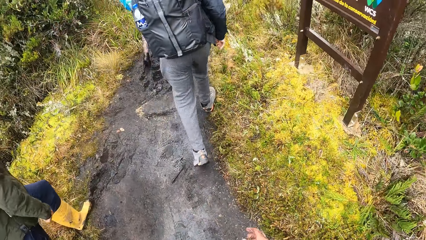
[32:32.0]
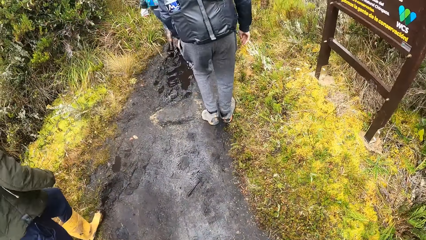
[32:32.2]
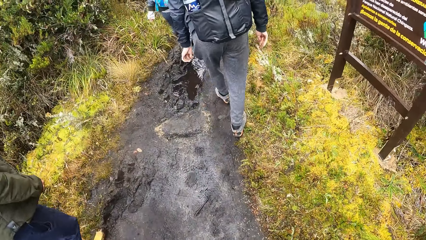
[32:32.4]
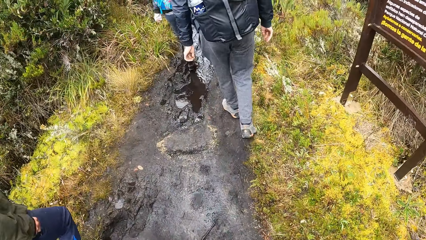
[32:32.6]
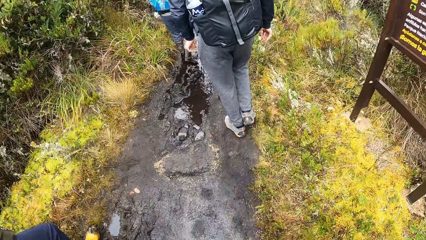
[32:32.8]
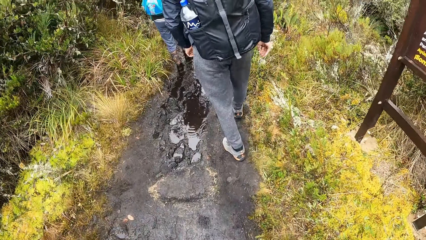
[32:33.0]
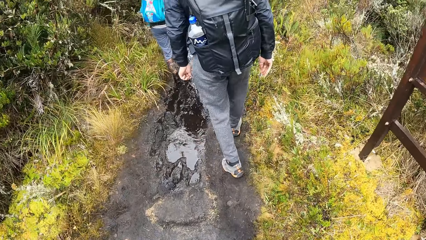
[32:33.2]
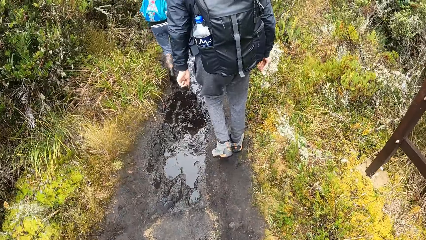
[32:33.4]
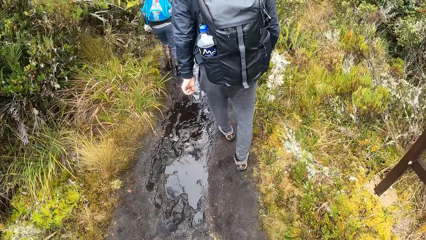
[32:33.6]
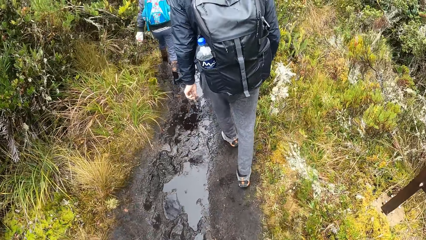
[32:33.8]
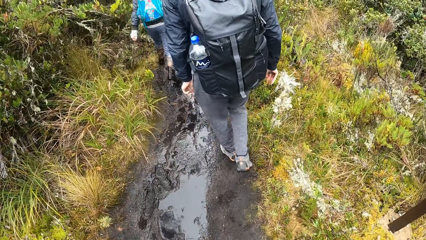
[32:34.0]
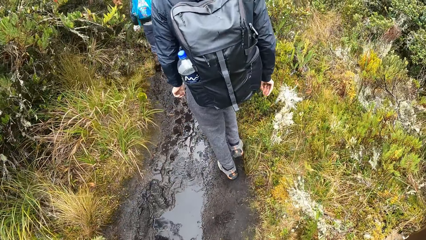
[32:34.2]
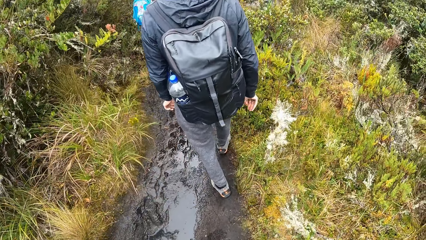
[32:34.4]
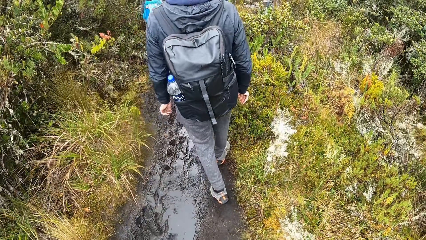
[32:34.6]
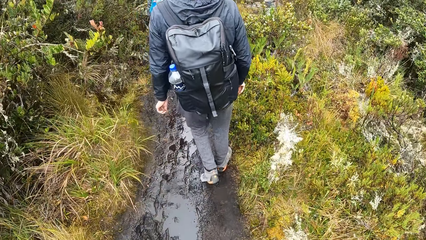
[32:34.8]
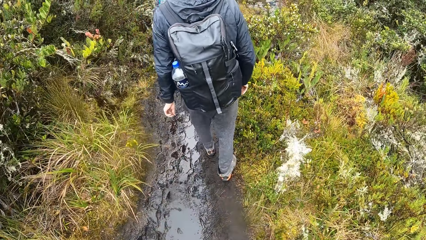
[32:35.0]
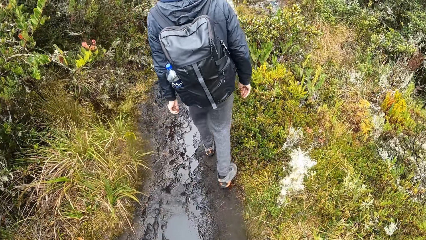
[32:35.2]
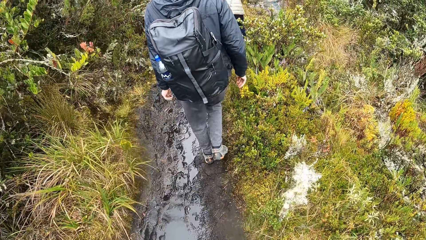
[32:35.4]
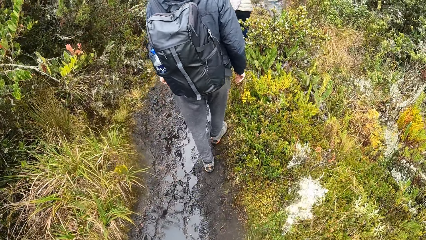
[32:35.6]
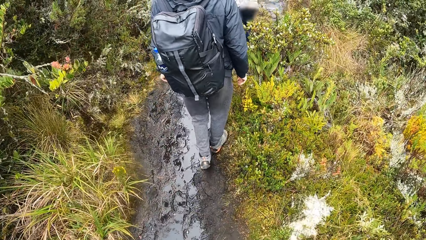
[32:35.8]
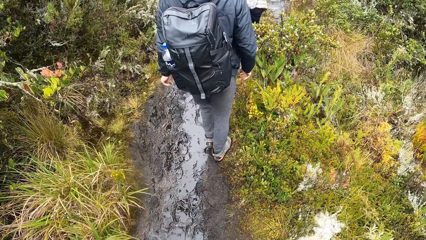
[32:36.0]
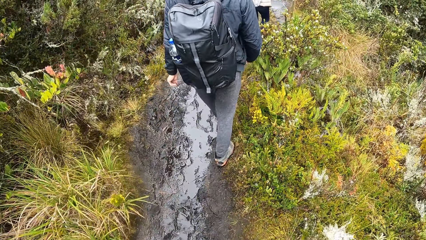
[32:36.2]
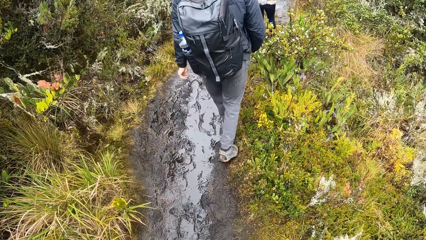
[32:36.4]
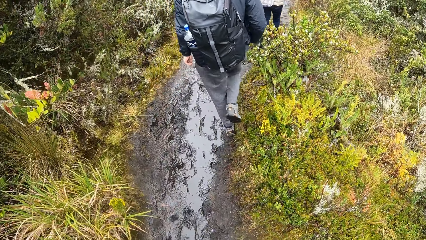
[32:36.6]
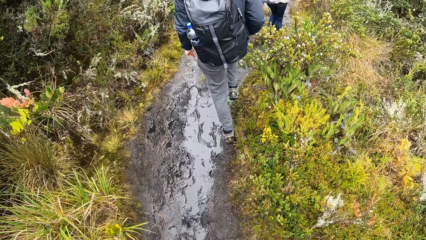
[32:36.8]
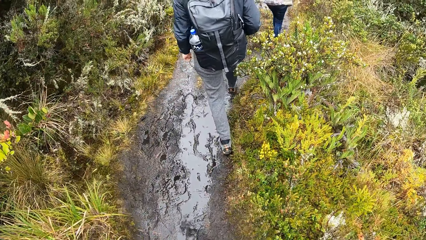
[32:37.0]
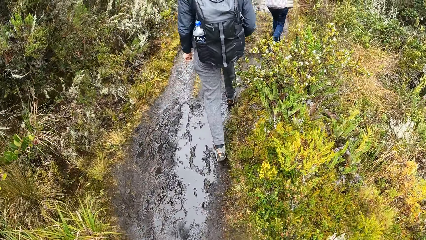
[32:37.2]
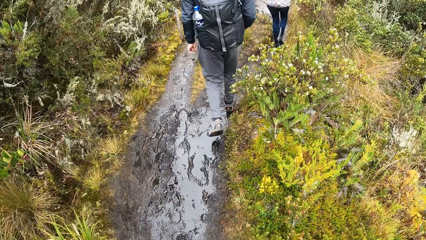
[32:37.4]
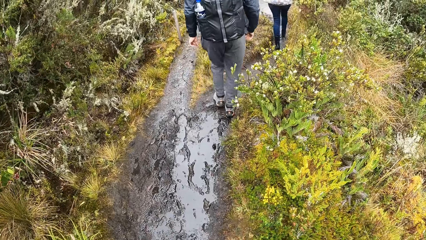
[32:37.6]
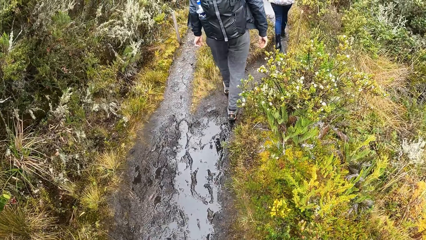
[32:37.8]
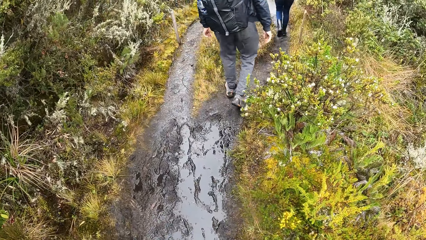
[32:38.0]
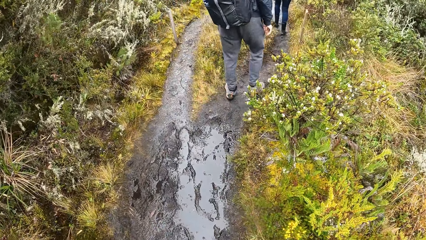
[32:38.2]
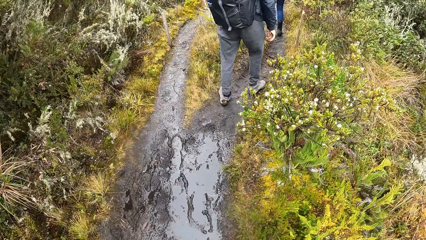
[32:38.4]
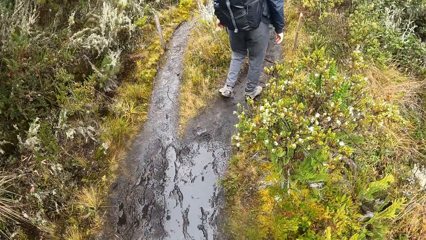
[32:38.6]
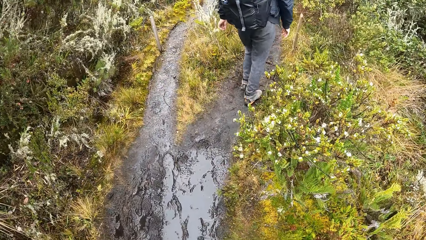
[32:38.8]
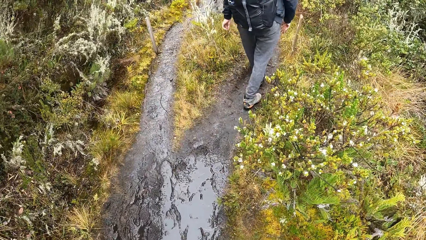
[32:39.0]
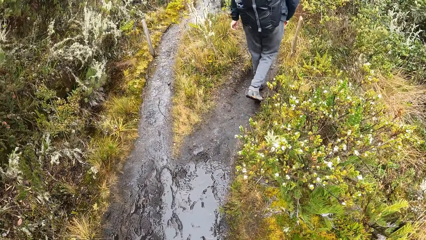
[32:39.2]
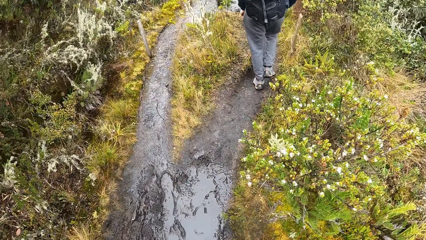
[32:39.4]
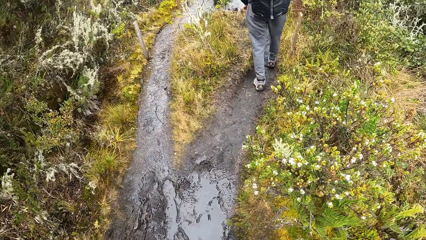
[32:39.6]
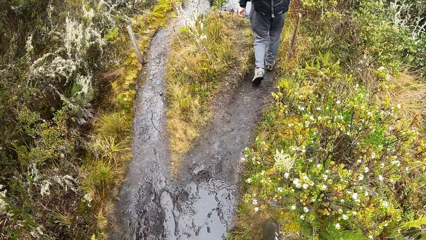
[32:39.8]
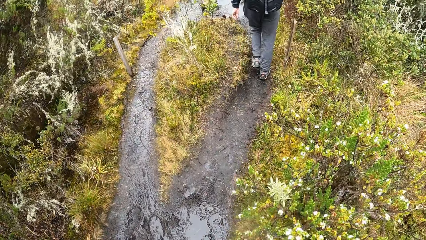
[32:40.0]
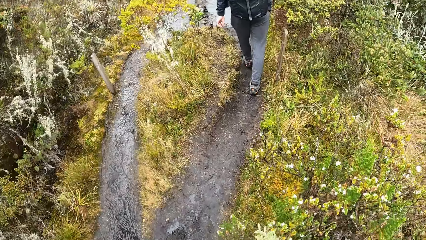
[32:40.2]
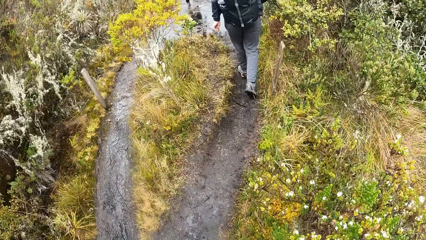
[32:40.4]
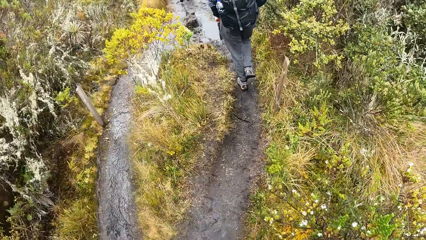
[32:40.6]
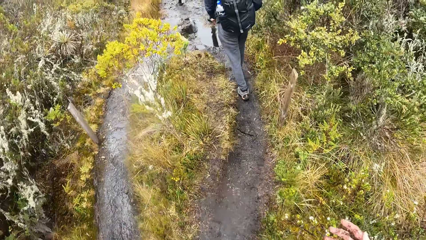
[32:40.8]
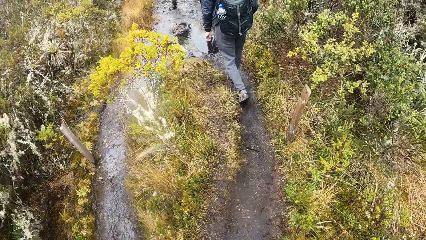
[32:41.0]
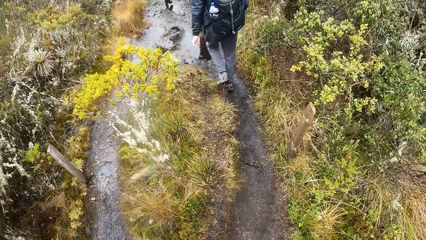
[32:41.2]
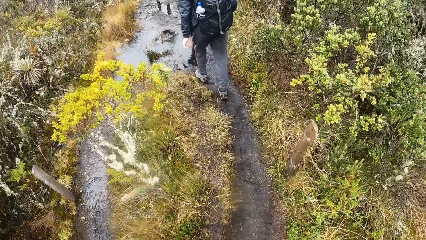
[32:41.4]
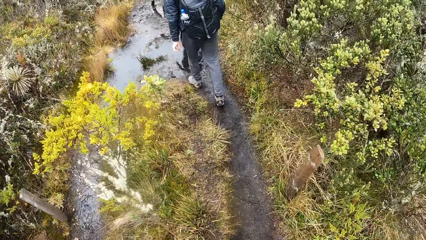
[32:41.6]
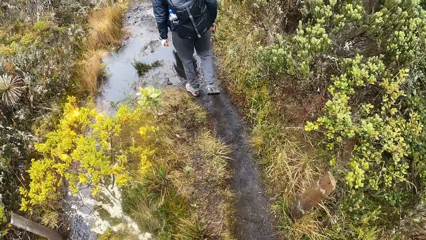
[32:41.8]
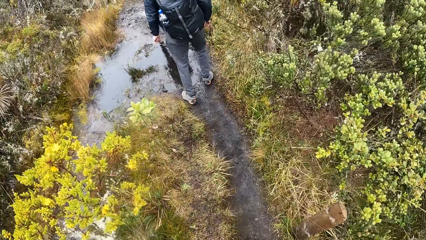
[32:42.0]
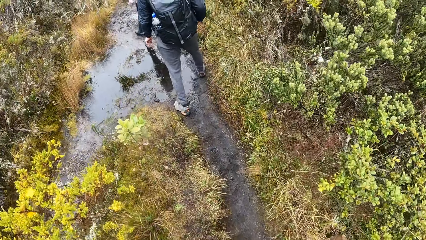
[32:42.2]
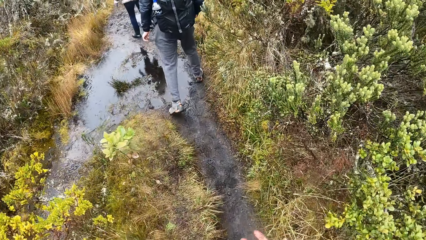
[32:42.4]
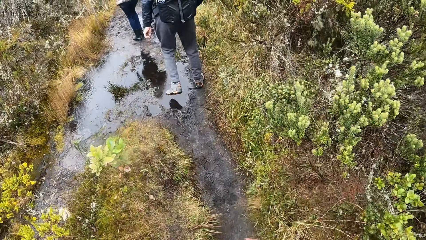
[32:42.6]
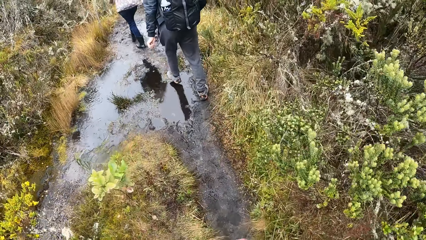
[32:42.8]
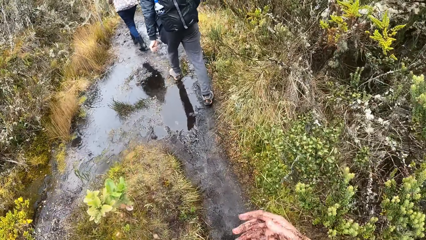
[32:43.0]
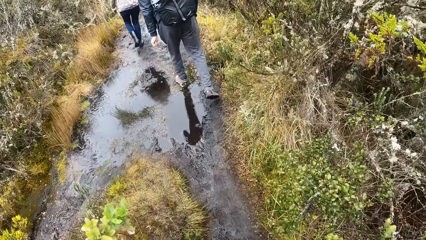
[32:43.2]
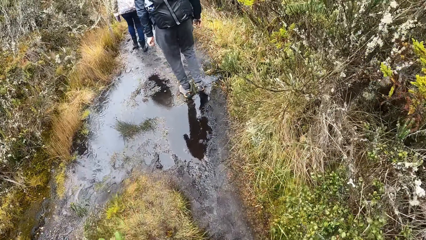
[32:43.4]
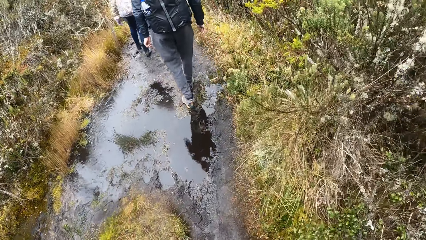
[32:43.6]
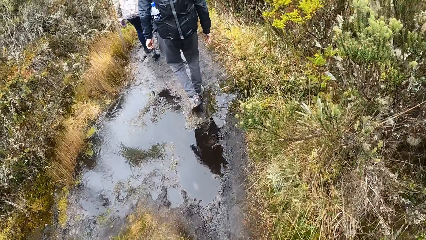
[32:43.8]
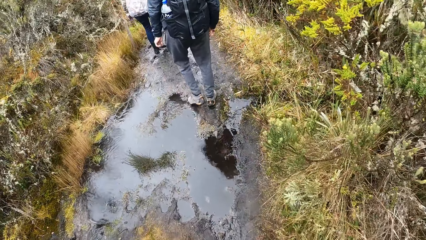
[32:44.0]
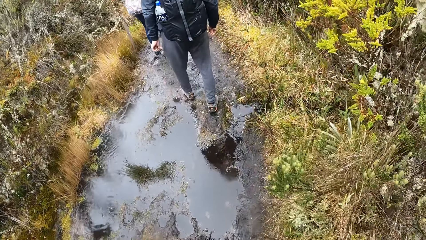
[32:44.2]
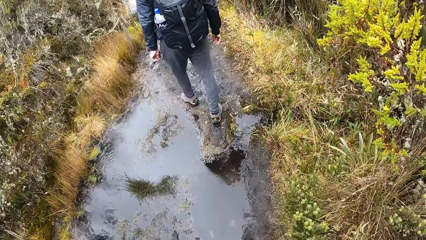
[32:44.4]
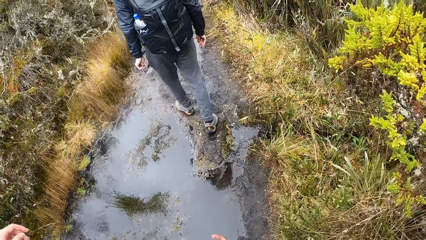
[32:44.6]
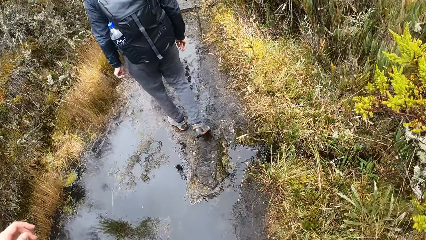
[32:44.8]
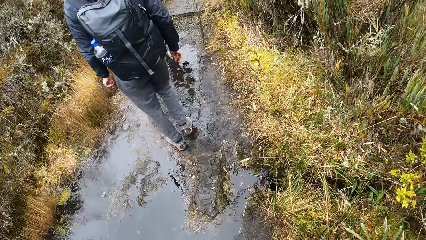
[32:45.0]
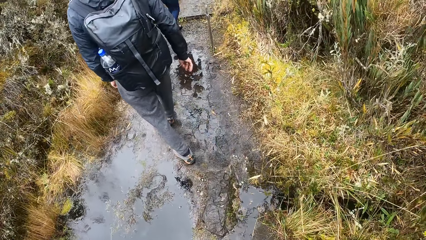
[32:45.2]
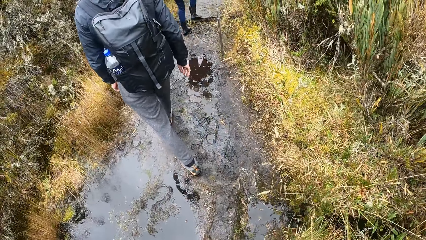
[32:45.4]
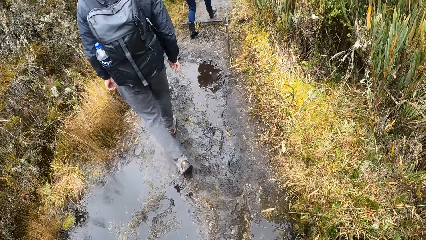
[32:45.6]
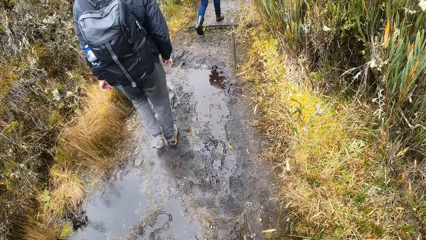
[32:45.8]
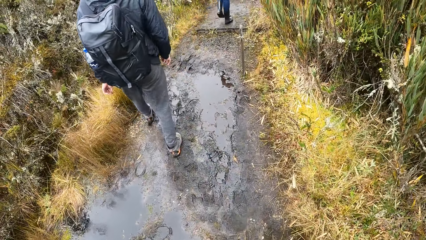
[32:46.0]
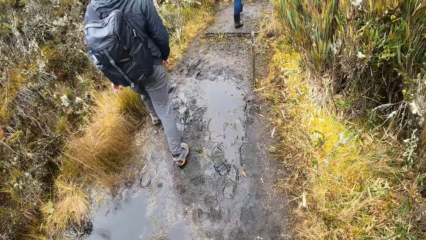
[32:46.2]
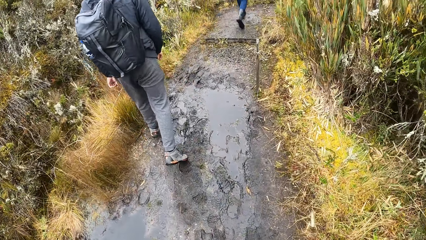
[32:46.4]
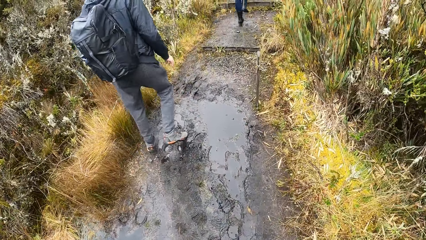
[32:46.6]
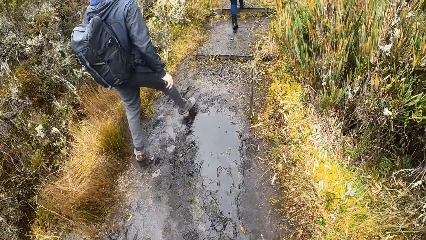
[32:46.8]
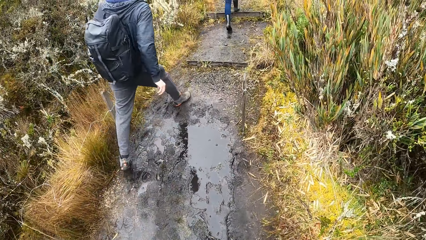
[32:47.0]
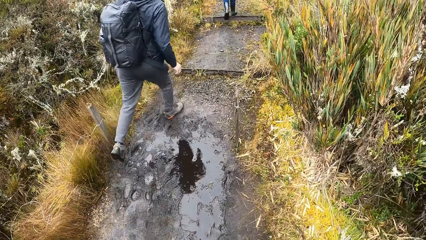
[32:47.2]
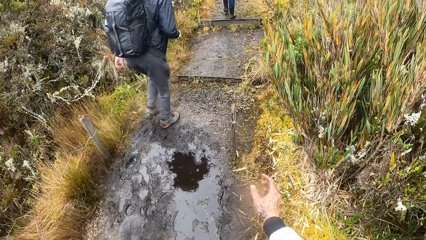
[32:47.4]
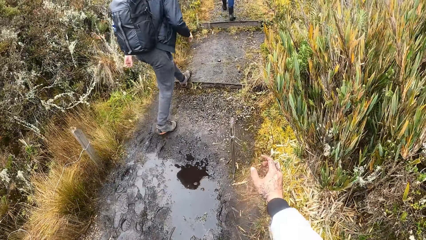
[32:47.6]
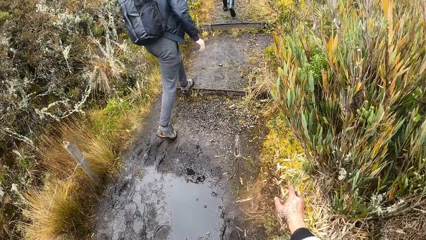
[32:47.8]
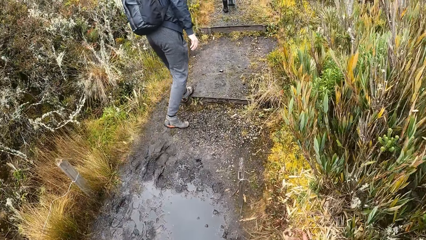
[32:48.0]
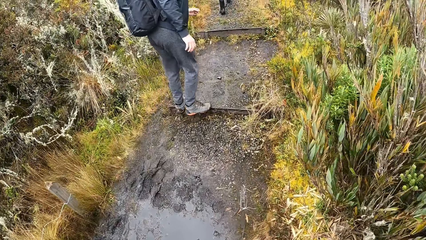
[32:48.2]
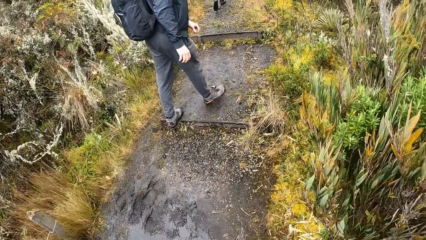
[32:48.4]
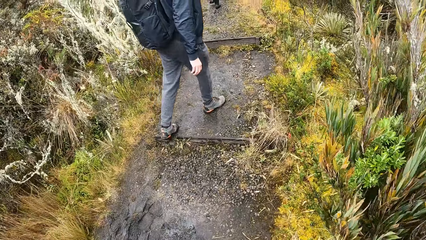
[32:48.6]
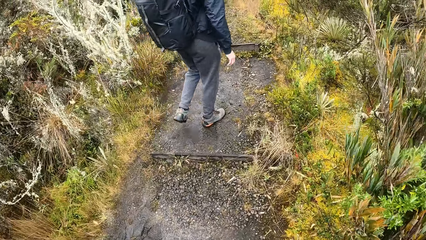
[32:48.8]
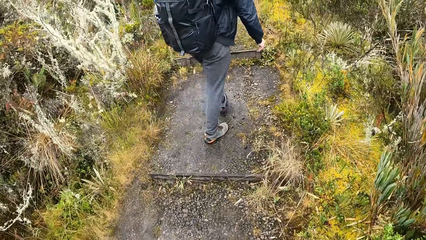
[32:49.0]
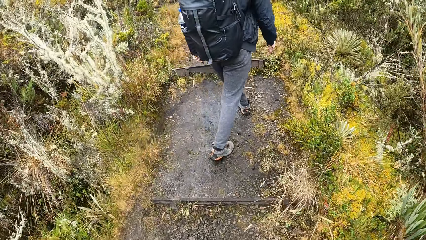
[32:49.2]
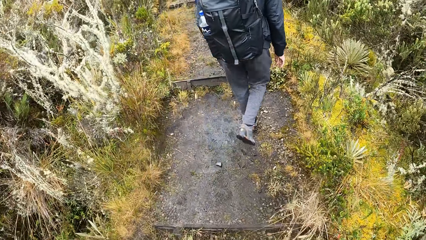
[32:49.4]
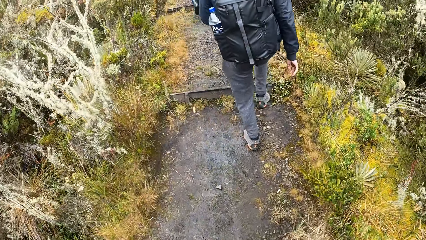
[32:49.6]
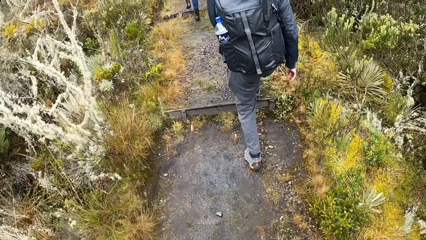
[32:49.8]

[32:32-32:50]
The camera wearer walks on the path. A person walks on the path. Another person walks on the pavement. The first person walks on the pavement.
